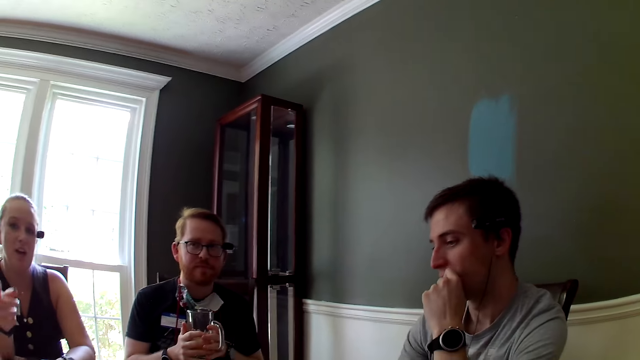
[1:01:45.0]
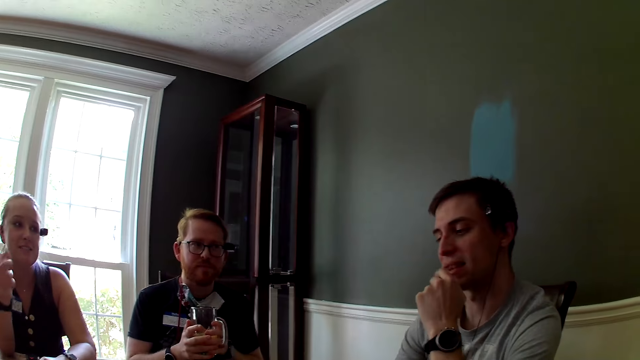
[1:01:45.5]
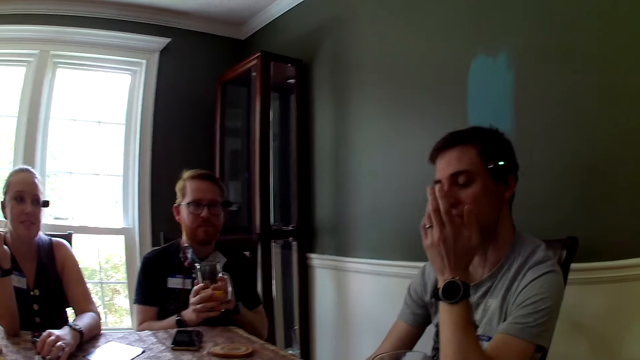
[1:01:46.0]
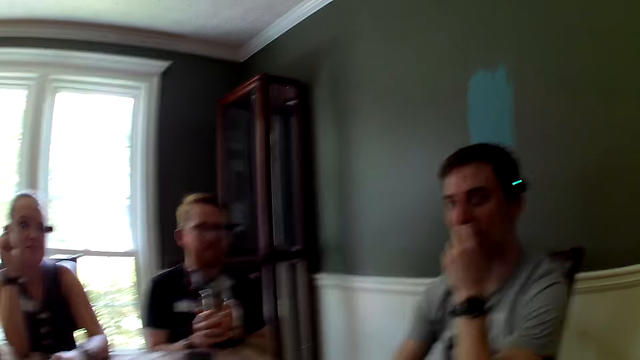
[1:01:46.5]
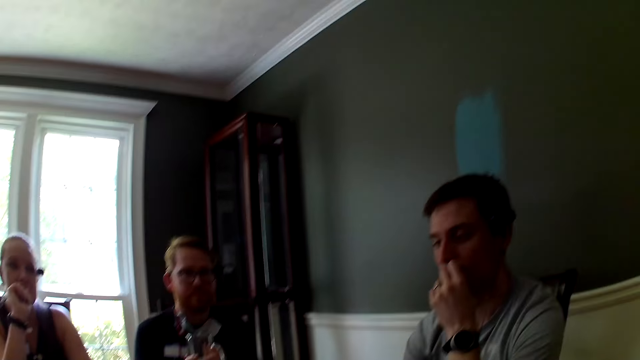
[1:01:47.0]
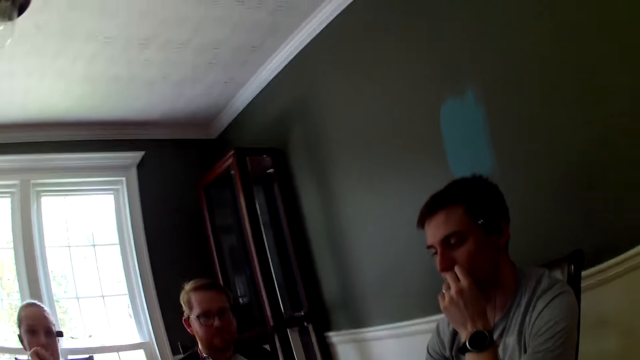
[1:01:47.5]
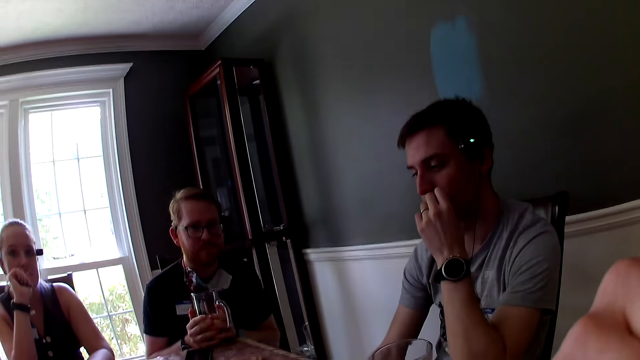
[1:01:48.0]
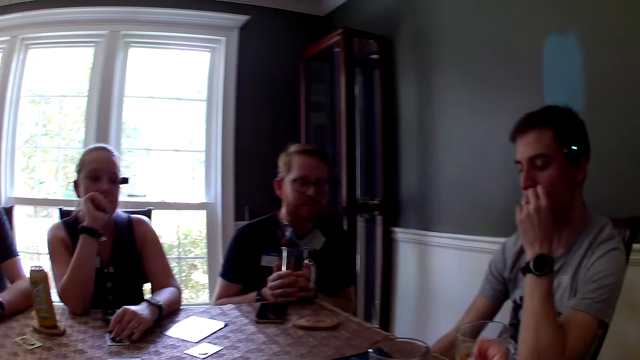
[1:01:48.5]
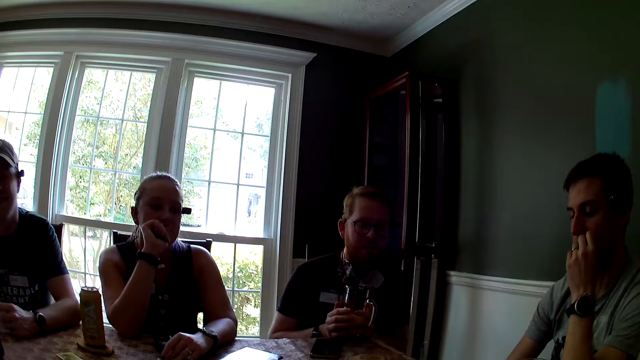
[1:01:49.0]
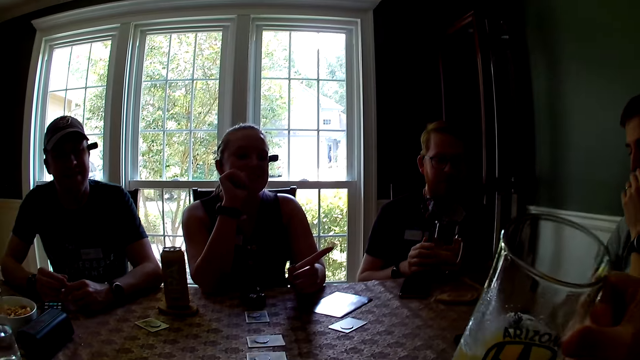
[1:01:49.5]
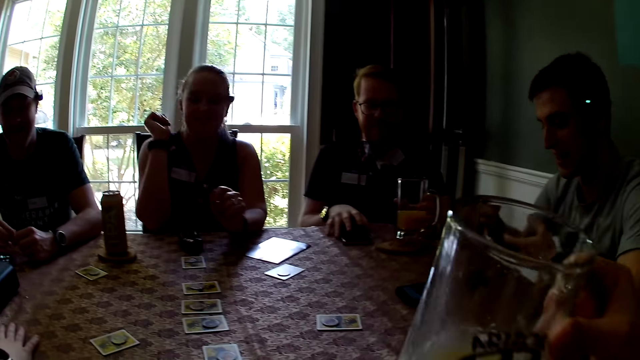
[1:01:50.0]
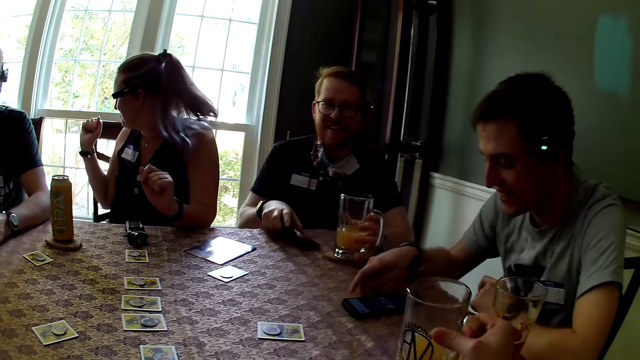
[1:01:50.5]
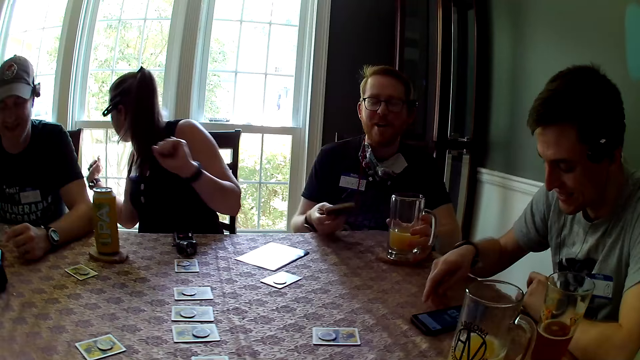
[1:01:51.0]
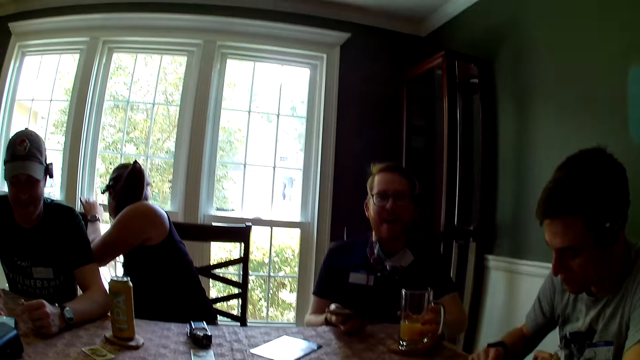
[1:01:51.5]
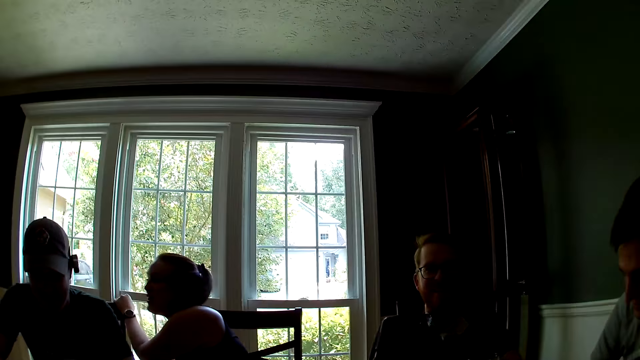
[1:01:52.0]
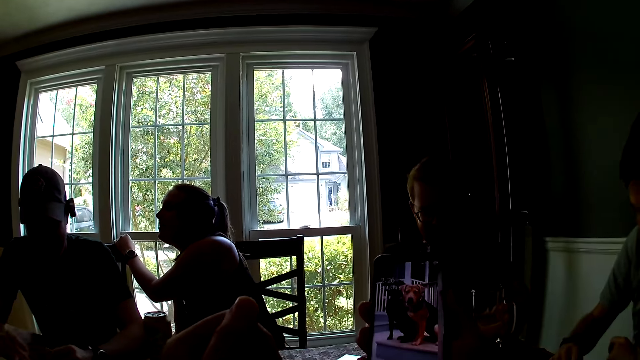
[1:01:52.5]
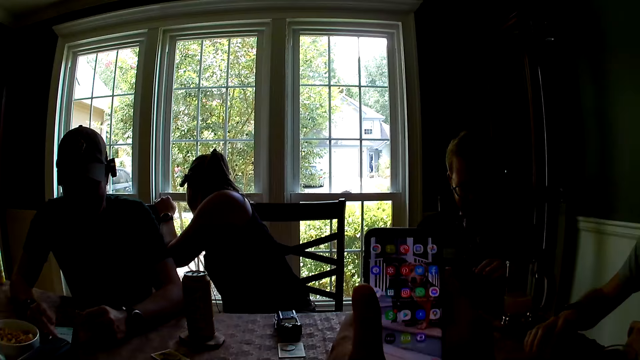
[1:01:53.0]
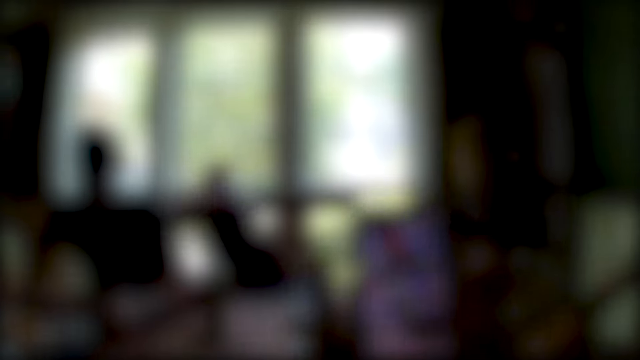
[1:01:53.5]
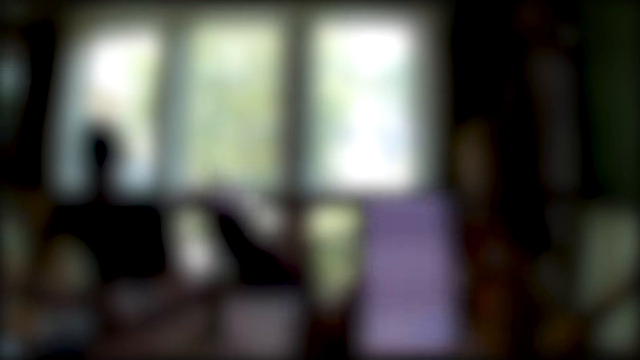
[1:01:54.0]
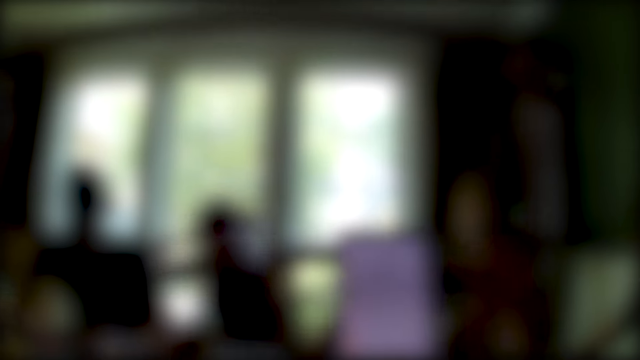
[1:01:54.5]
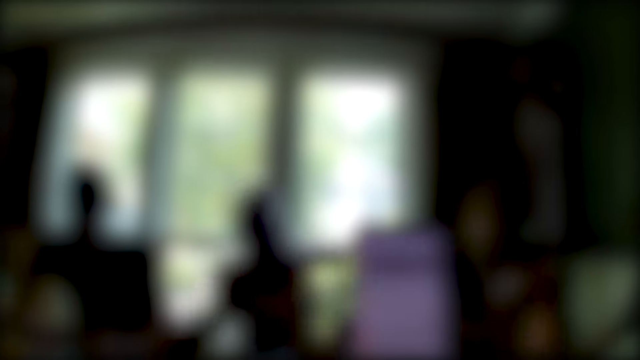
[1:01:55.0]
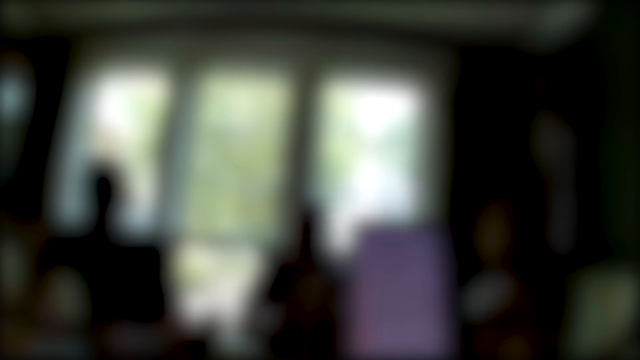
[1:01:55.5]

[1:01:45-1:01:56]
The camera wearer takes a drink. She raises the cup of juice in her right hand to her face. A man removes his right hand from the cup in his left hand, moves a phone on the table with his right hand, places the cup of juice in his left hand on the table coaster on the table, and picks up the phone from the table with his right hand. Another man moves the phone on the table with his right hand. The camera wearer places the cup of juice in her right hand on the table coaster on the table. A person uses the phone. The camera wearer uses a phone with both hands.

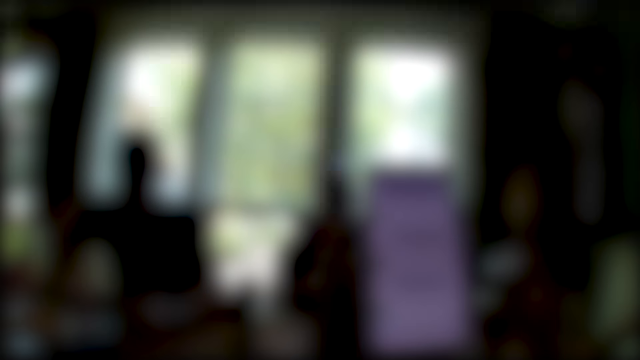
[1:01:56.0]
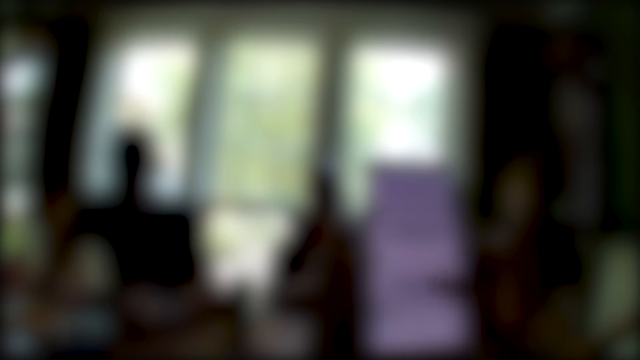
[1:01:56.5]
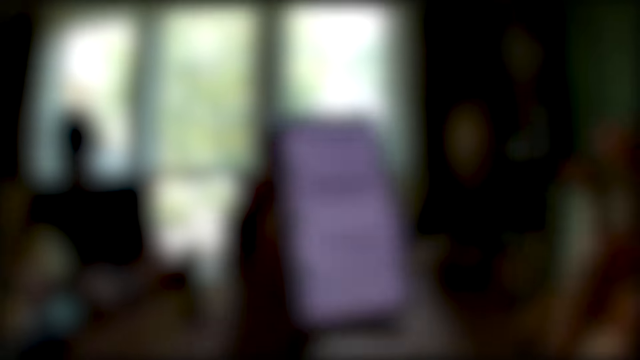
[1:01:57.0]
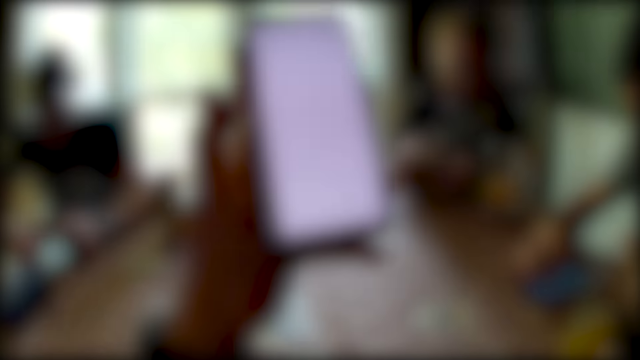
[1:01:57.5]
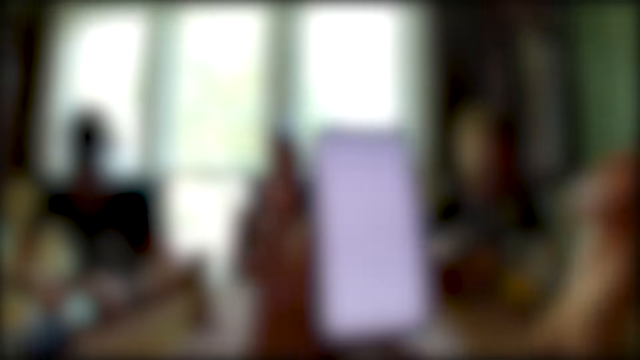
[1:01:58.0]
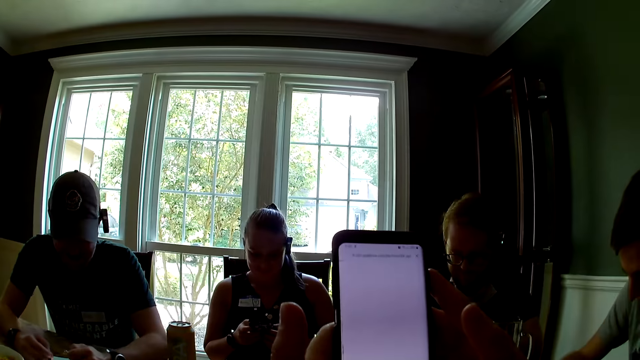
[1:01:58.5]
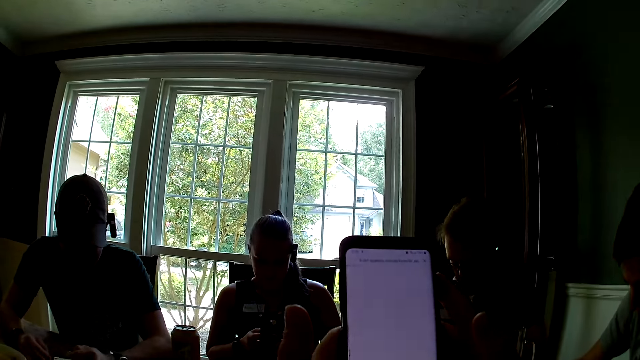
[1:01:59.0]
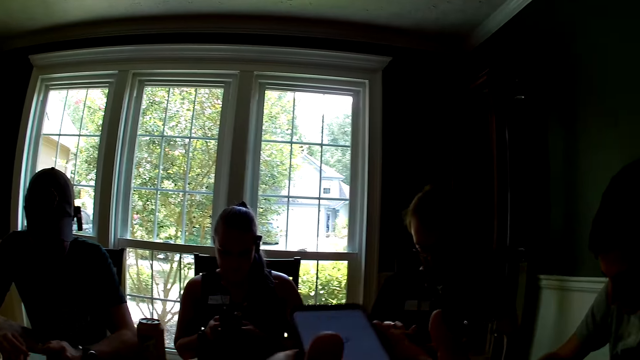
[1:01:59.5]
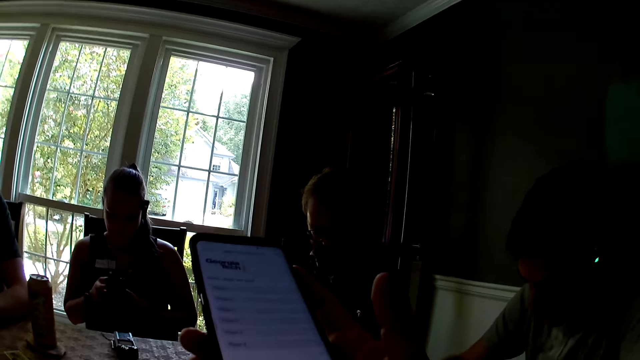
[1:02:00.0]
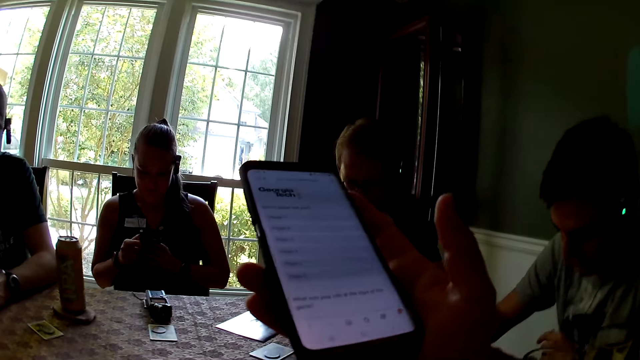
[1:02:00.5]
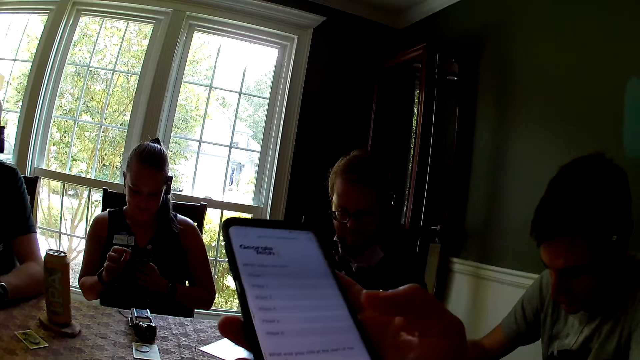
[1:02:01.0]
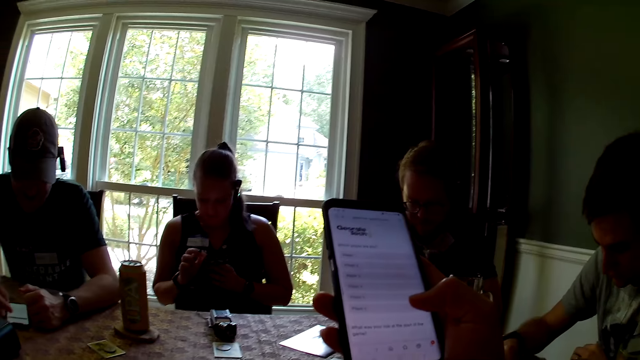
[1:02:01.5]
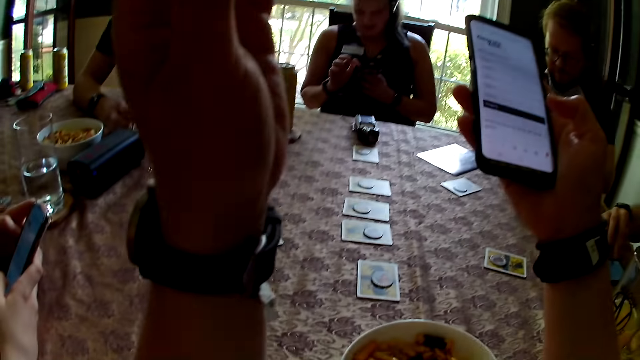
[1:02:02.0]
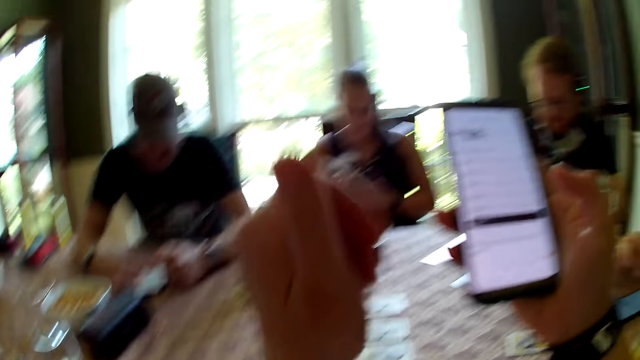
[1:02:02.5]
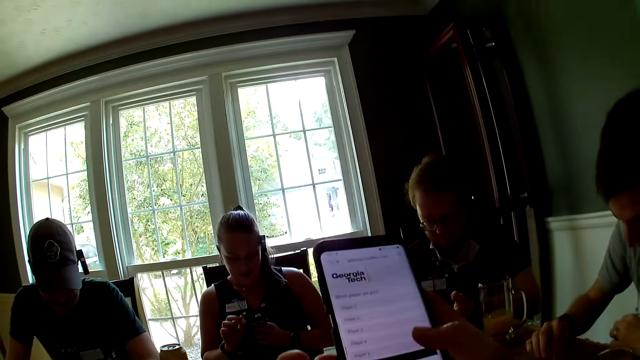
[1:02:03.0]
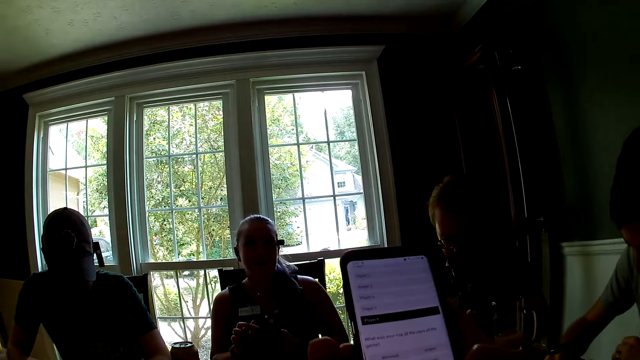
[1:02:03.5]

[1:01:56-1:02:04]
The camera wearer removes her right hand from the phone in her left hand. A man uses the phone on the table with his right hand. Another man uses a phone on the table with both hands. A third man uses the phone with both hands. A woman uses a phone with both hands. The camera wearer uses the phone with both hands. She removes her left hand from the phone in her right hand. Another woman uses a phone with both hands. A person operates a phone.
